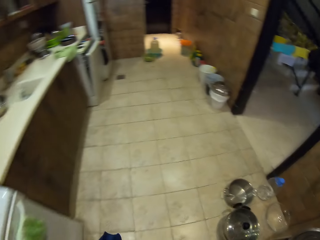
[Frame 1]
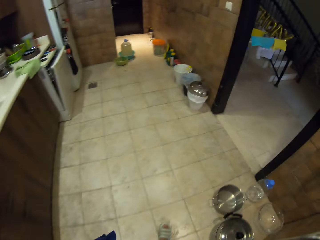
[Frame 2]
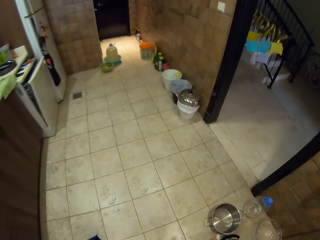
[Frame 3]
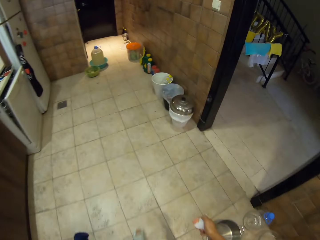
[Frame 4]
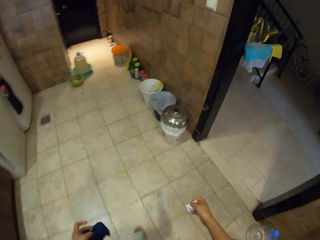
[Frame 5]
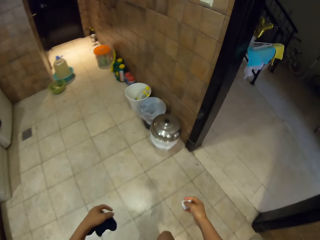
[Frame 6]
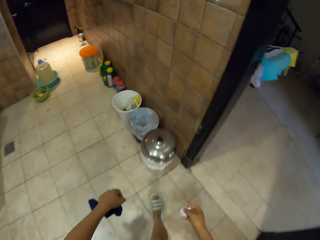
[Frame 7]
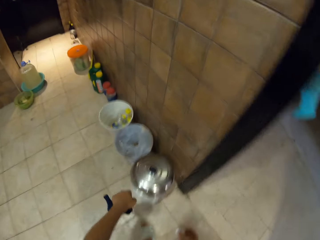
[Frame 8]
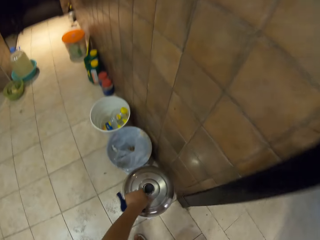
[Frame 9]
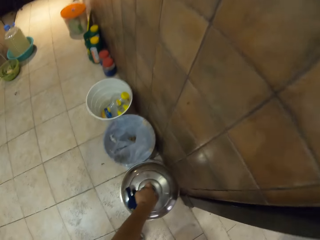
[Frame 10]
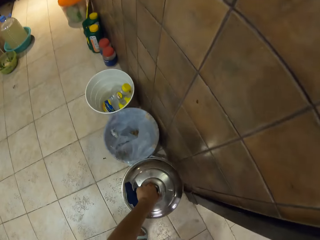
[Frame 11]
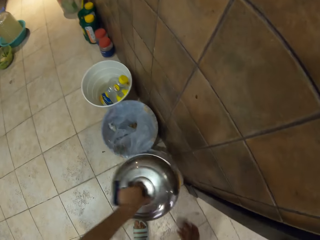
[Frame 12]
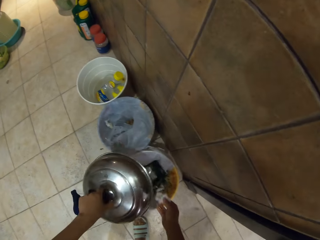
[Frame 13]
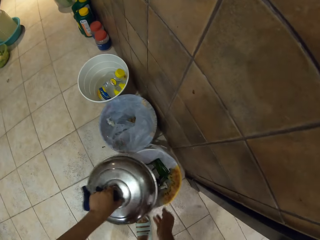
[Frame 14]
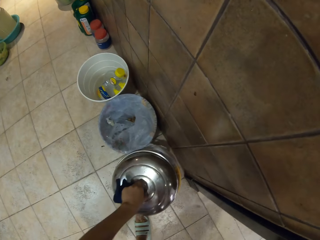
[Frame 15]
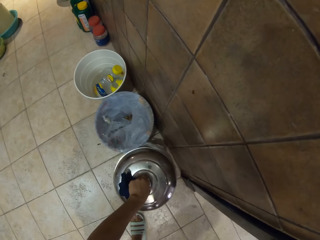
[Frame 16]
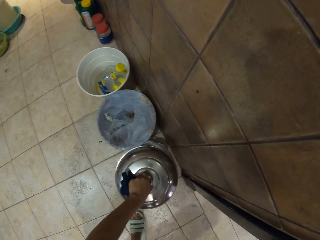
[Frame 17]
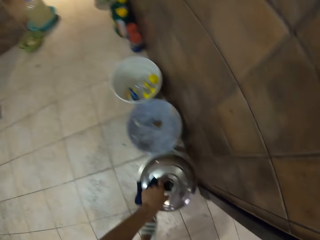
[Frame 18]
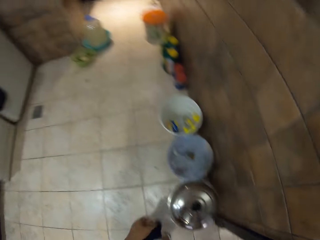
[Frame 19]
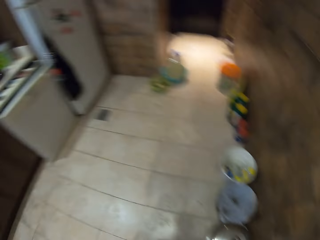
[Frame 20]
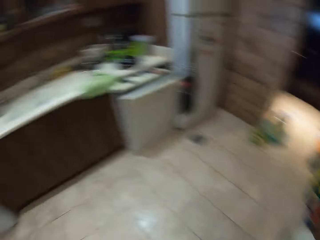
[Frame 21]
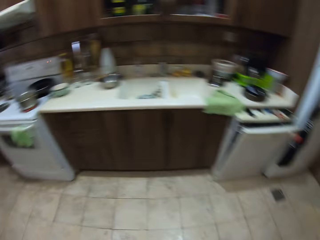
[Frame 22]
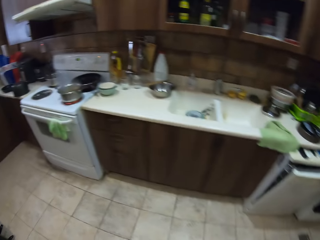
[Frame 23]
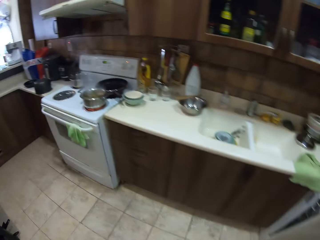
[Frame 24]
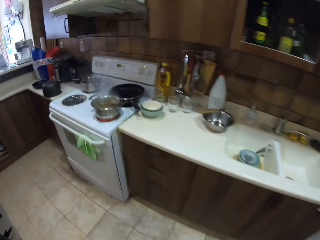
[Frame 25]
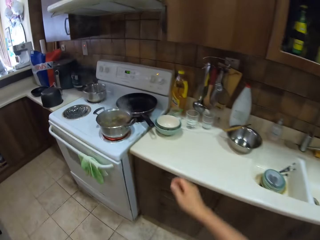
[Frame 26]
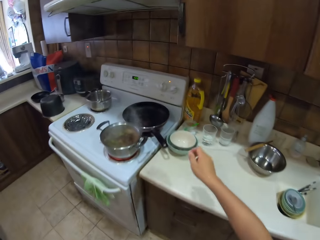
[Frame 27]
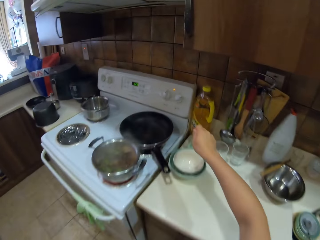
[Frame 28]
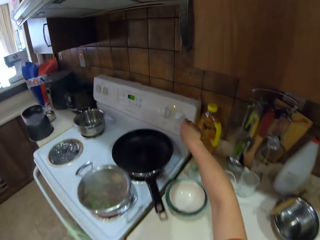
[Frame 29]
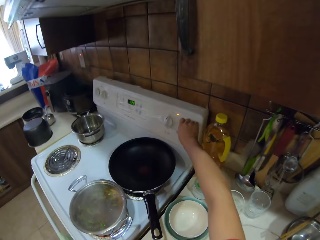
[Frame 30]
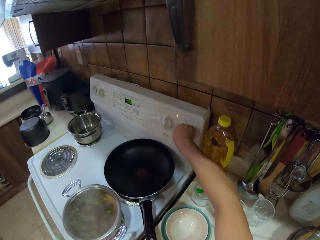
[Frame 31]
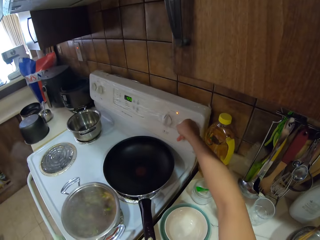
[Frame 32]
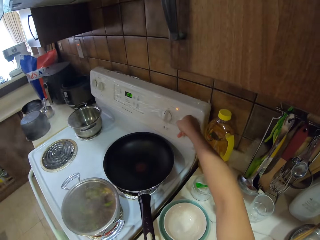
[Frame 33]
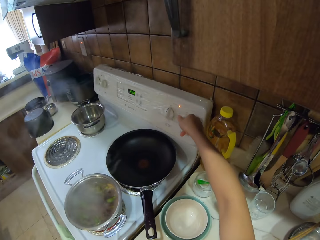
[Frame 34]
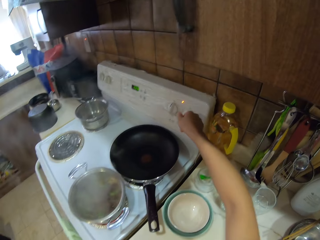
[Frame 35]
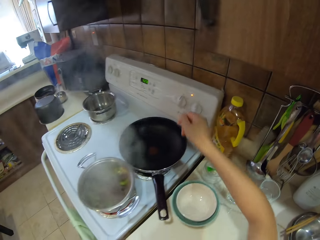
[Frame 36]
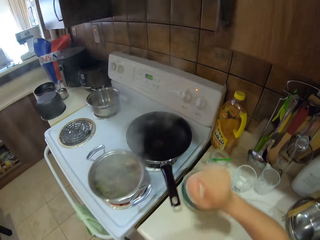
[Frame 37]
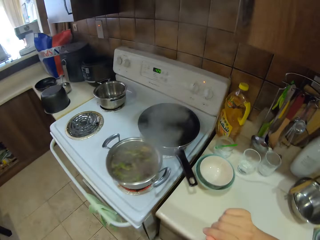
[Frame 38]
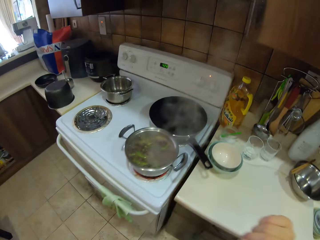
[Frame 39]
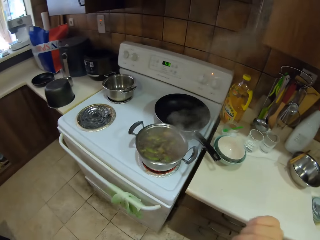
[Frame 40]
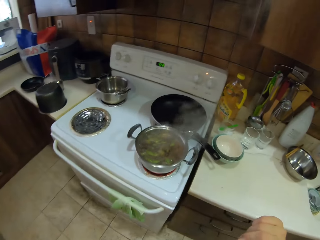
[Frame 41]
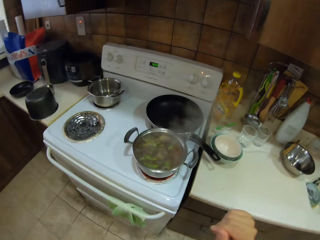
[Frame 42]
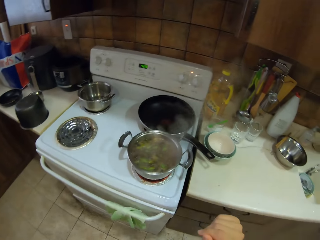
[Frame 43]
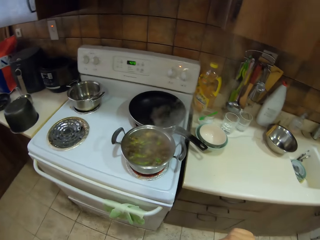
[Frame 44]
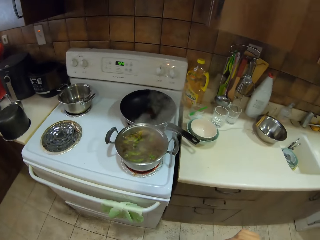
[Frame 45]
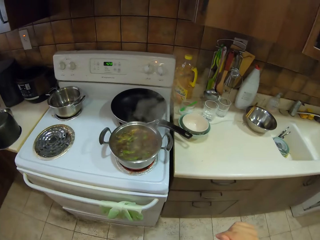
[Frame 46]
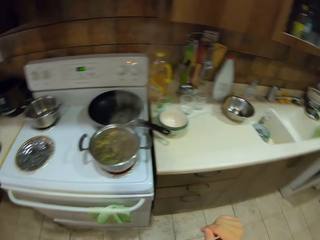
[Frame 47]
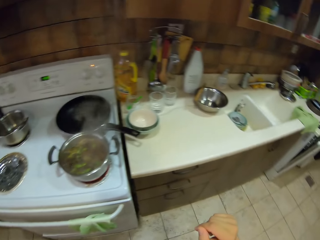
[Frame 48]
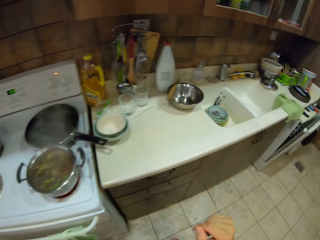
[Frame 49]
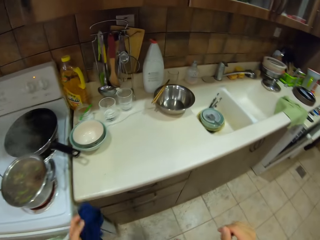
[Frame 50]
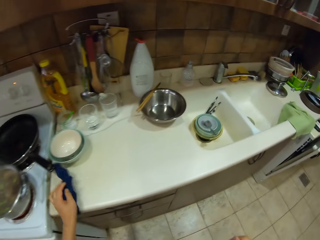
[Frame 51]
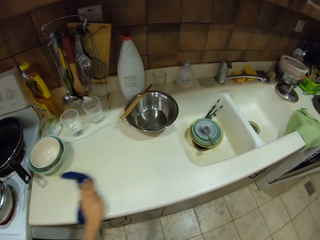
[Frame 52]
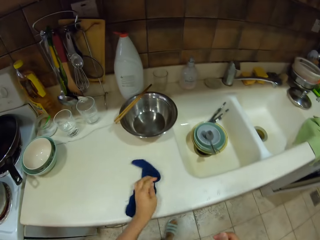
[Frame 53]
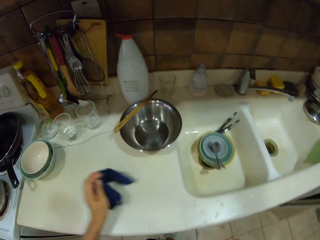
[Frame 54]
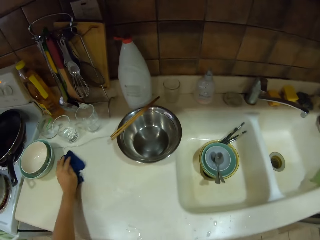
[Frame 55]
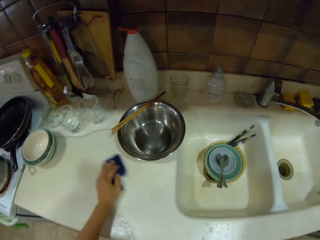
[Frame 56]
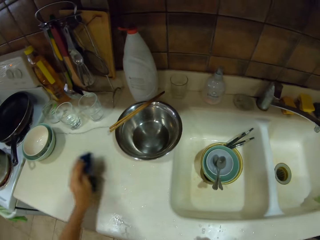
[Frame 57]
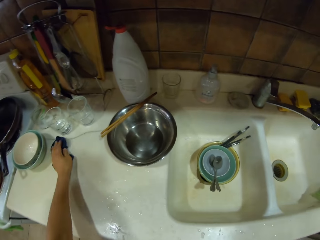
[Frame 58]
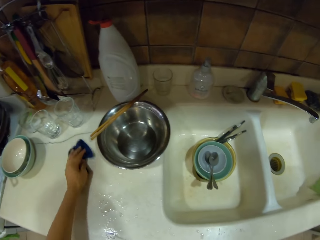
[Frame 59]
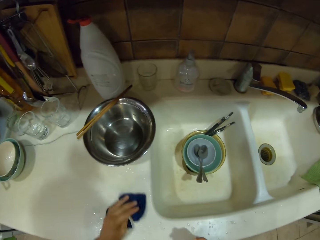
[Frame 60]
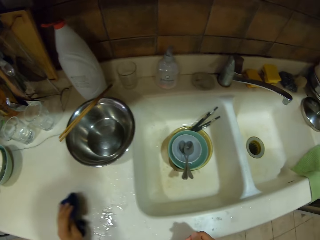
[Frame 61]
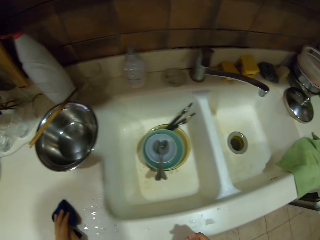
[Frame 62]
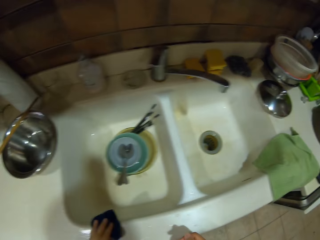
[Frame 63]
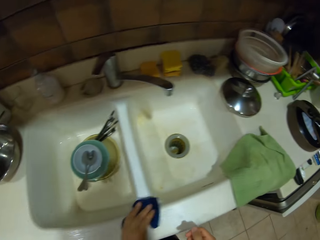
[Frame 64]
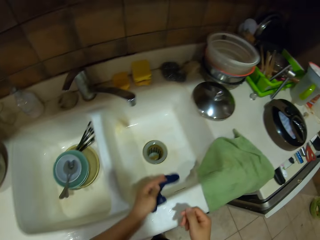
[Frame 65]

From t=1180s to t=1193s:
The camera wearer turns around. They walk around. They hold a dustbin lid. They open the dustbin lid. They put a paper in the dustbin. They close the dustbin lid. They turn around. They walk around. They switch a knob on the gas cooker. They wipe a counter top.

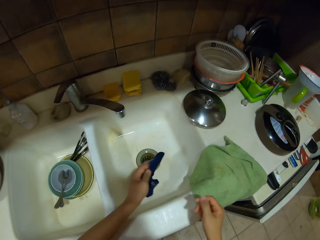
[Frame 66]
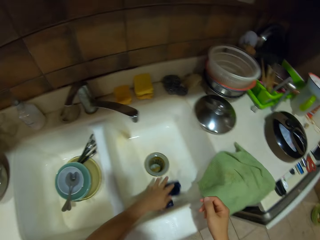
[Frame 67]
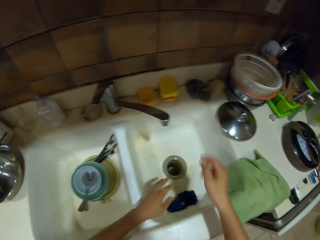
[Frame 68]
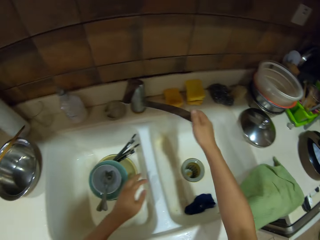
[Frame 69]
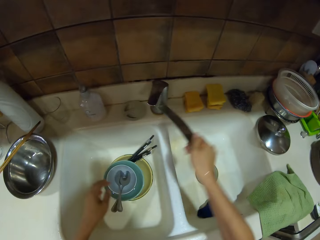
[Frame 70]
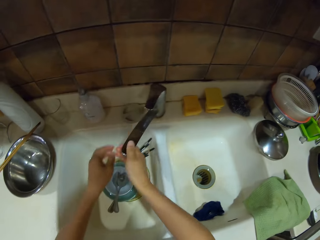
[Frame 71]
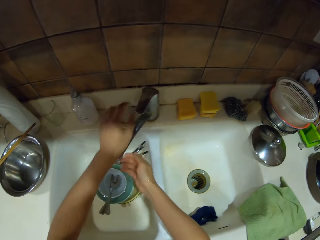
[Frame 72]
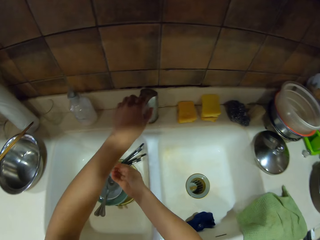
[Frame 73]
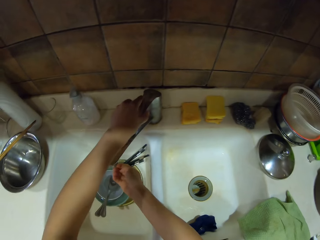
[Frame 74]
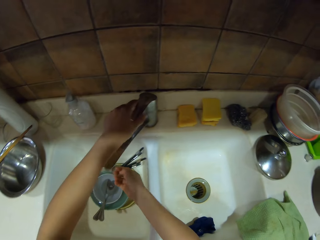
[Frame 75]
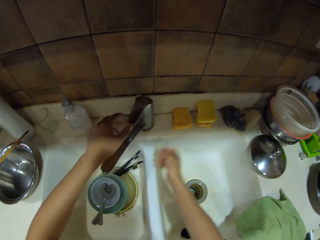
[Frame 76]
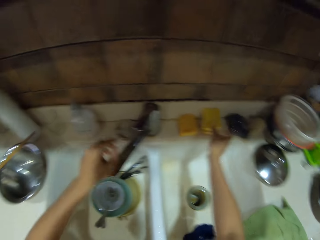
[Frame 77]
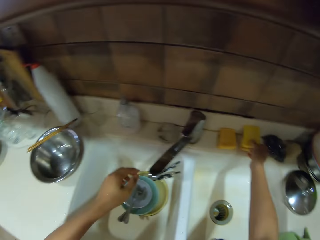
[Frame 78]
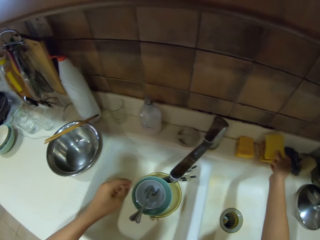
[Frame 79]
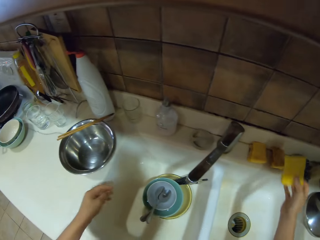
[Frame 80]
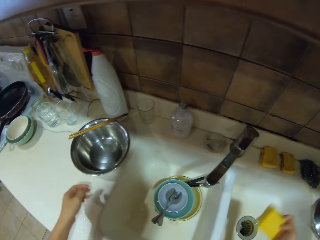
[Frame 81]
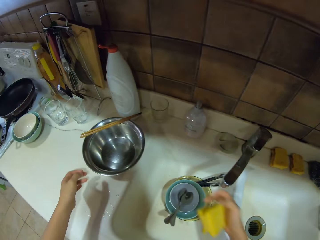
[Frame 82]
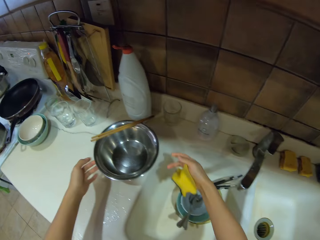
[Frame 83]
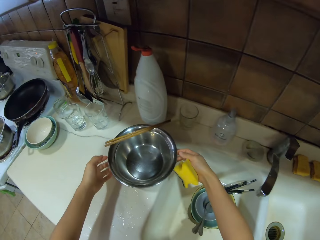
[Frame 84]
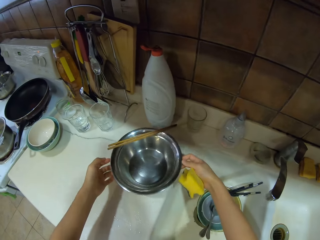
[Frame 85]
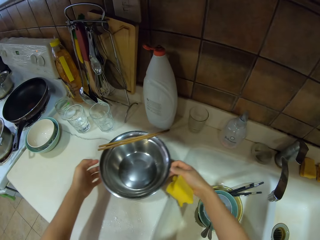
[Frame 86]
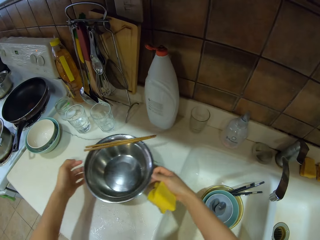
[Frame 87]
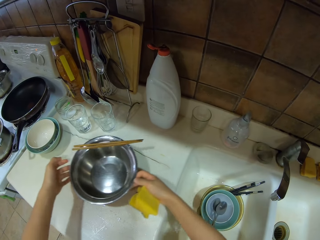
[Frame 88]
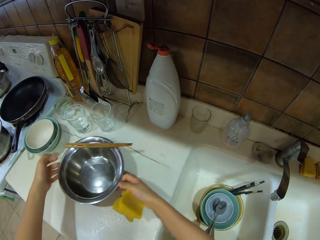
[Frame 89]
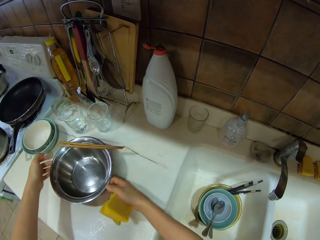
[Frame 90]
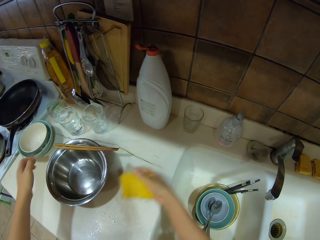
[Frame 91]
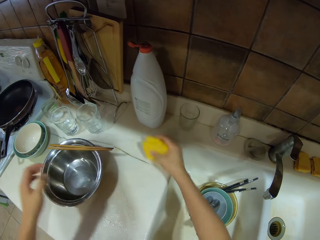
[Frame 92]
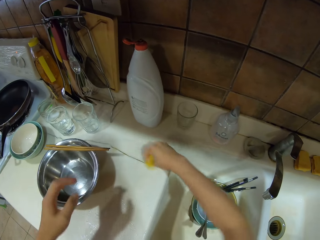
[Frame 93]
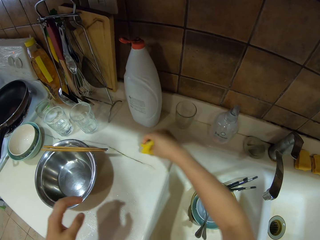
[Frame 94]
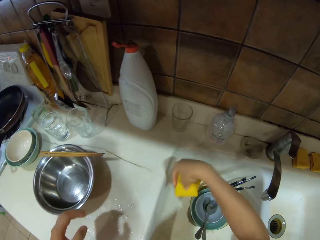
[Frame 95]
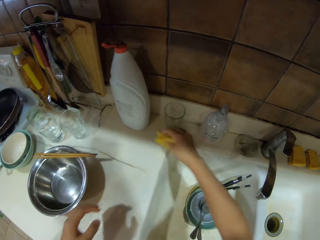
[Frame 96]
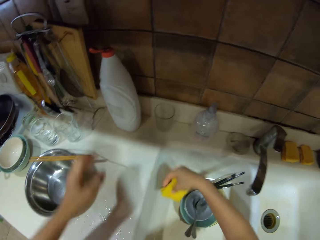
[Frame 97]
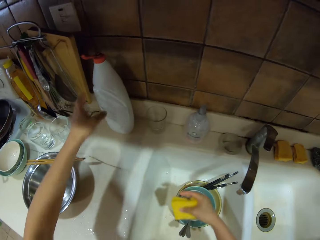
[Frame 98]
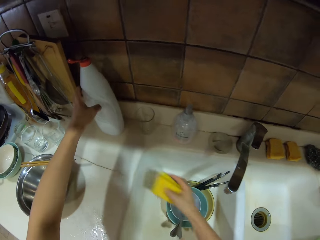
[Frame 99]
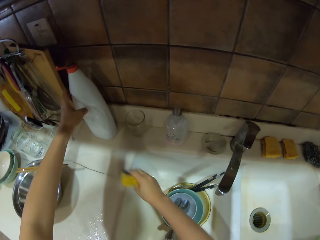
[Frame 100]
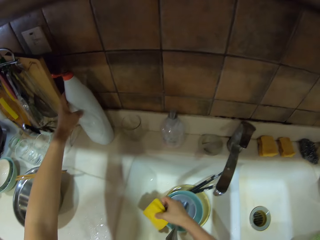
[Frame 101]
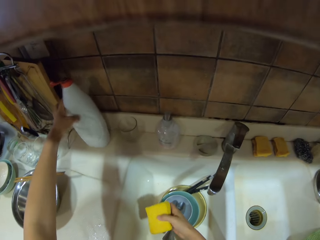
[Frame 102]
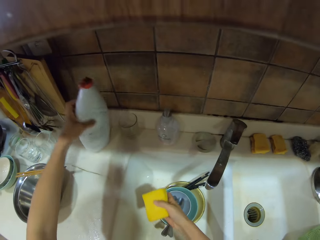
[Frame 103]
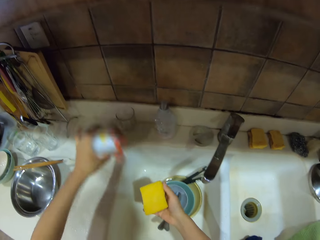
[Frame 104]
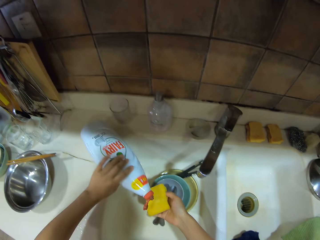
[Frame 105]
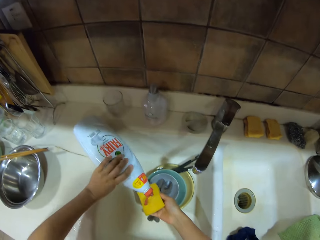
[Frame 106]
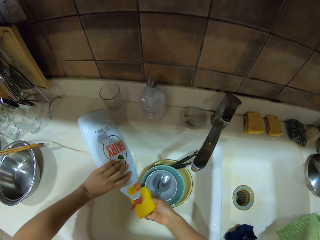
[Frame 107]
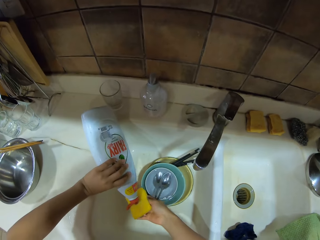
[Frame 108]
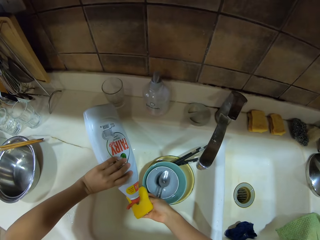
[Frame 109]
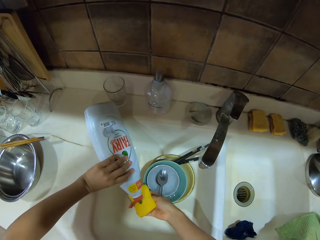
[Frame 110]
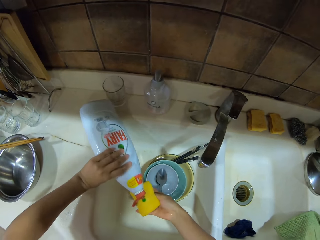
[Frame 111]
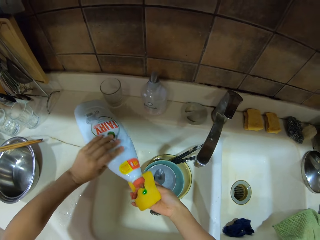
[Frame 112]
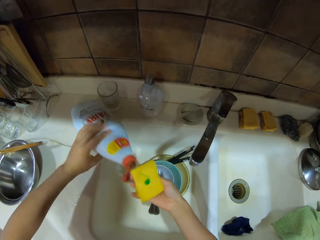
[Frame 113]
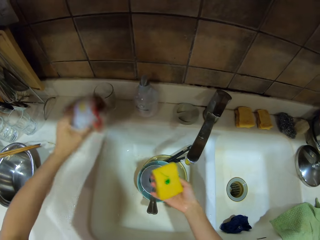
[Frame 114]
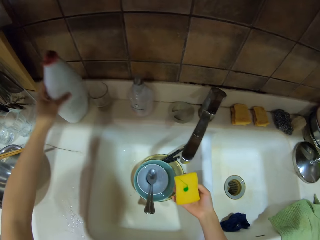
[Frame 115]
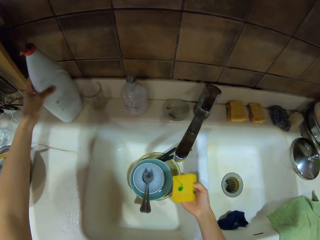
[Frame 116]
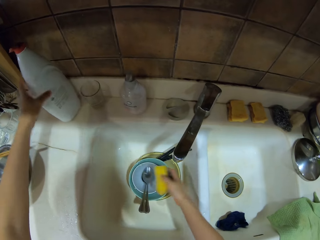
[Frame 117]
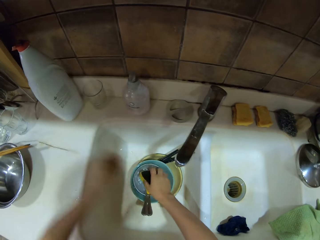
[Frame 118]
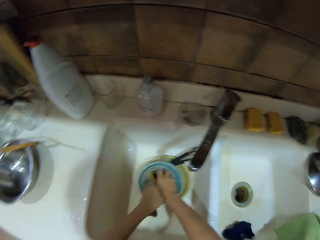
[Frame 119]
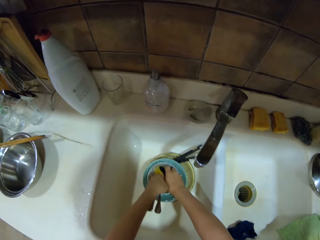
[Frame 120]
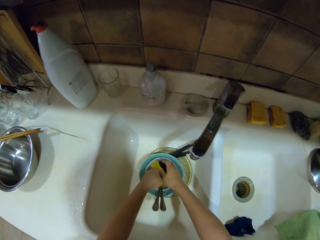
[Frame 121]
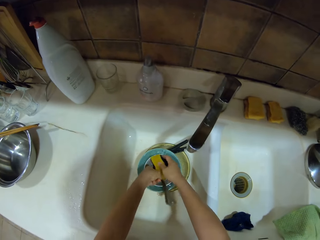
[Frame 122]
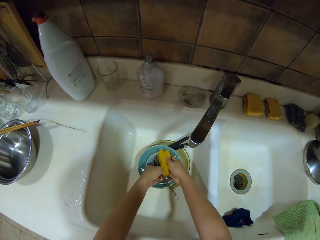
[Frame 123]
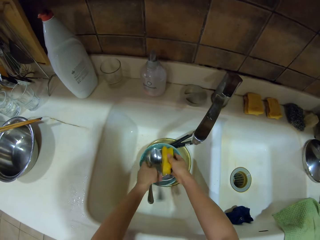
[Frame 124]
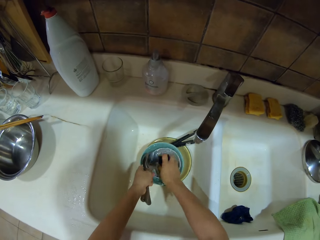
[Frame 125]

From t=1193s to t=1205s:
The camera wearer puts the towel in the sink. They move the tap. They open the tap. They pick up a sponge. They adjust a bowl. They move the bowl. They wipe a counter top. They pick up a soap bottle on the sink top. They pour soap into the sponge. They put the soap bottle on the sink top.
